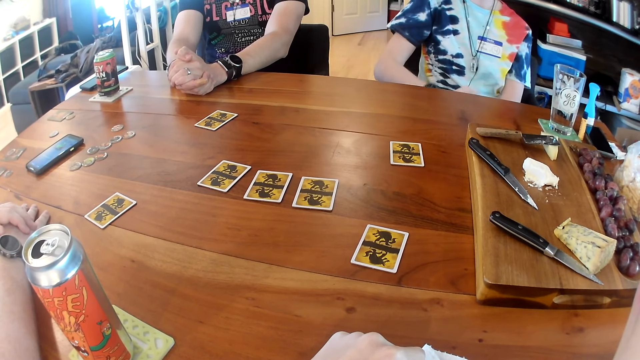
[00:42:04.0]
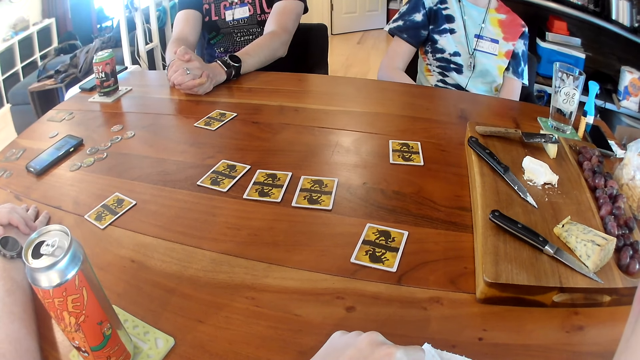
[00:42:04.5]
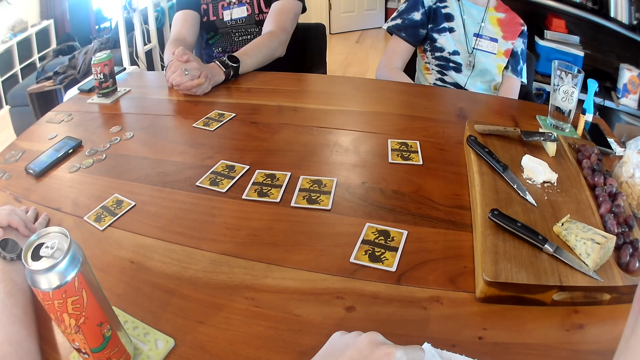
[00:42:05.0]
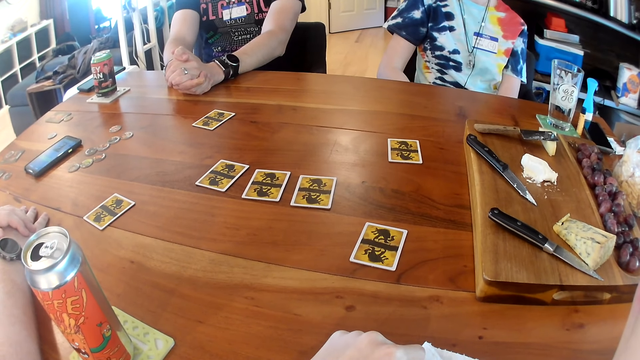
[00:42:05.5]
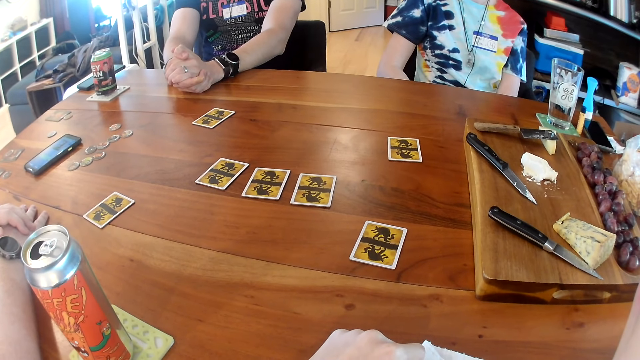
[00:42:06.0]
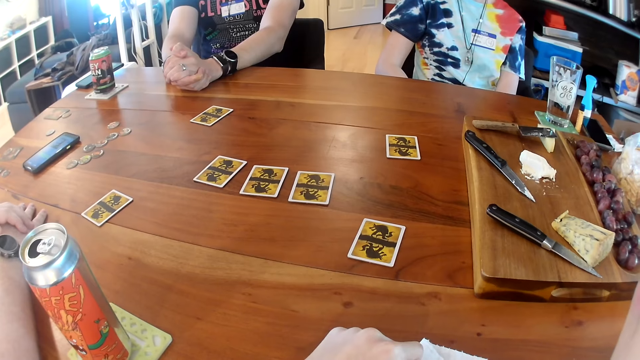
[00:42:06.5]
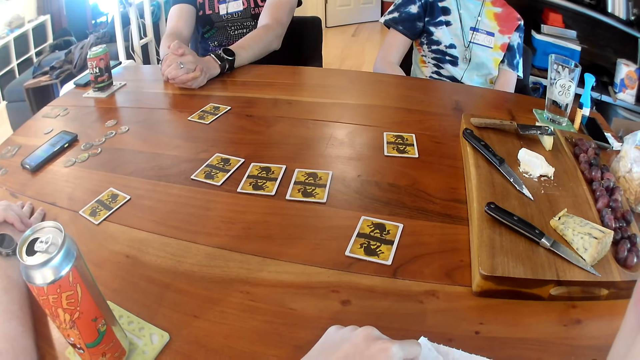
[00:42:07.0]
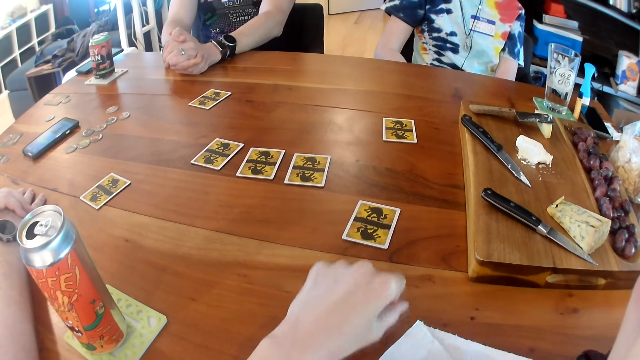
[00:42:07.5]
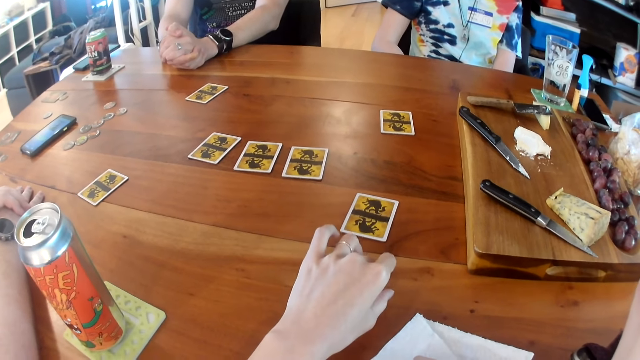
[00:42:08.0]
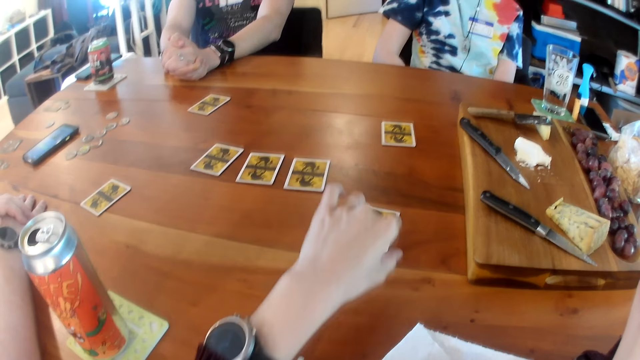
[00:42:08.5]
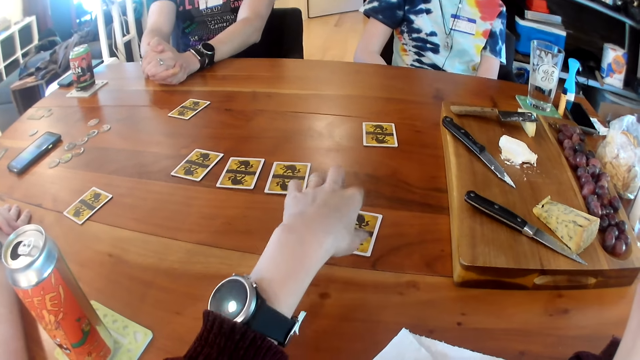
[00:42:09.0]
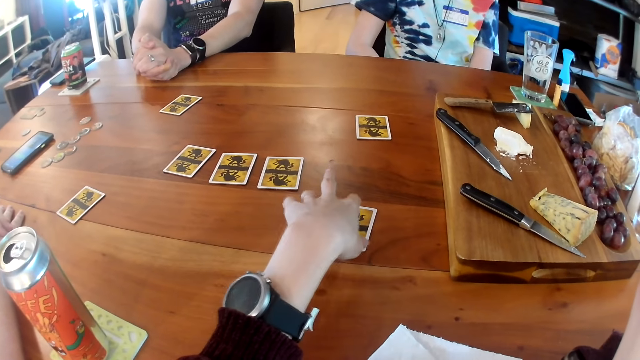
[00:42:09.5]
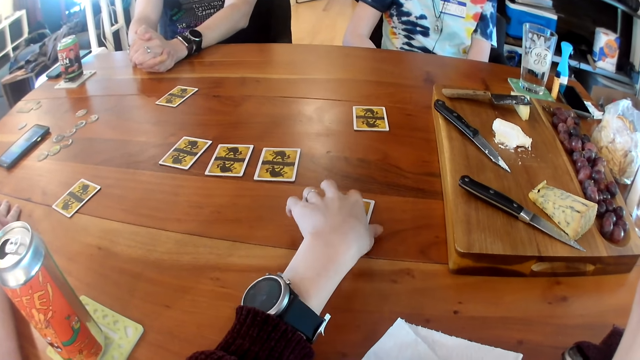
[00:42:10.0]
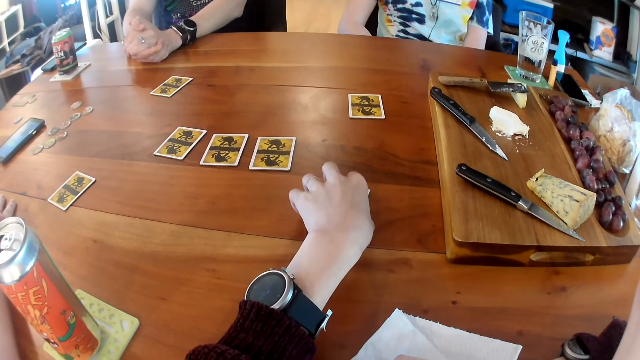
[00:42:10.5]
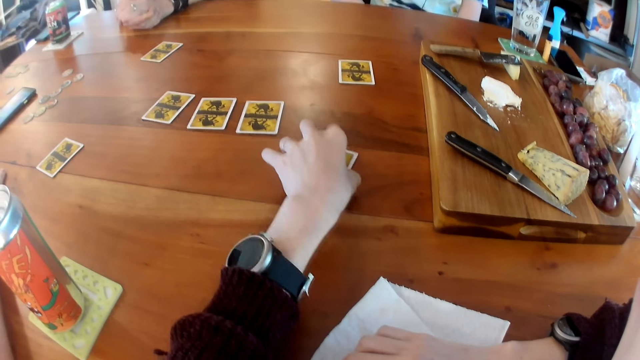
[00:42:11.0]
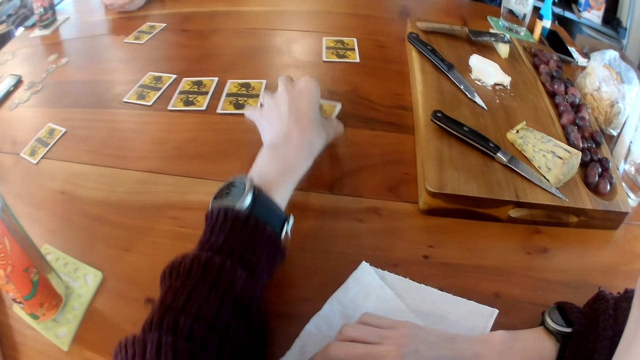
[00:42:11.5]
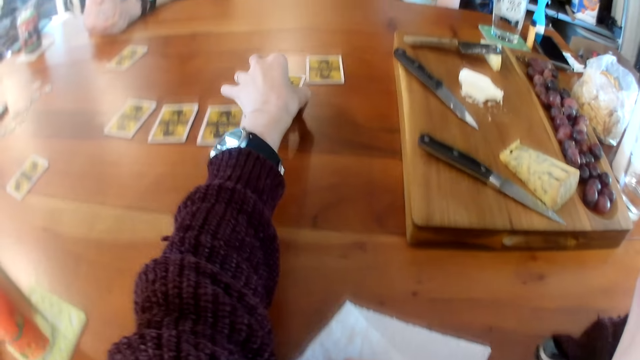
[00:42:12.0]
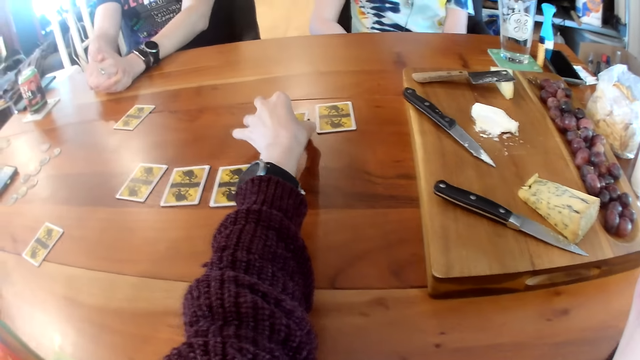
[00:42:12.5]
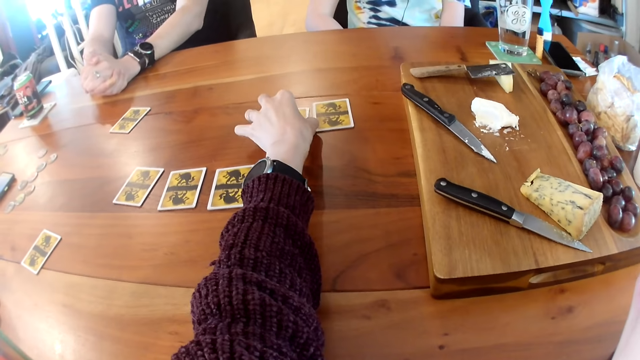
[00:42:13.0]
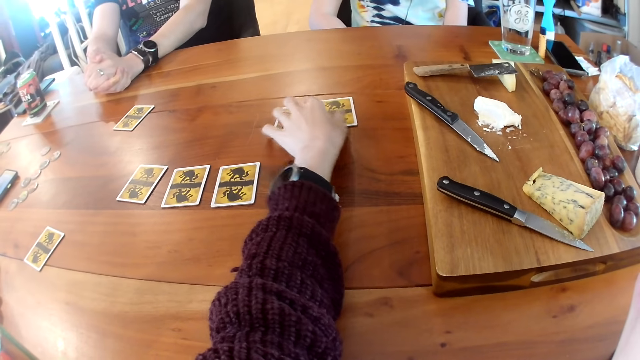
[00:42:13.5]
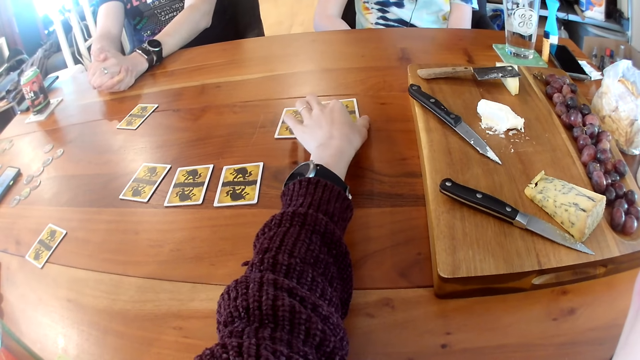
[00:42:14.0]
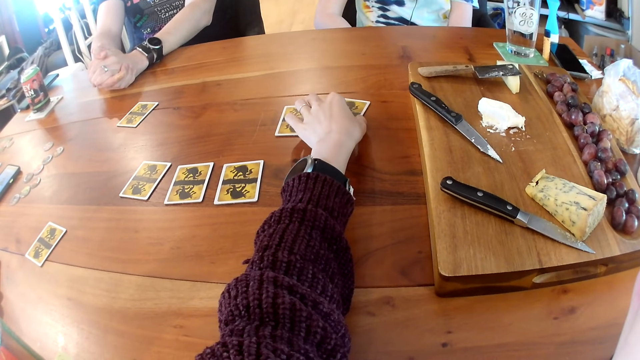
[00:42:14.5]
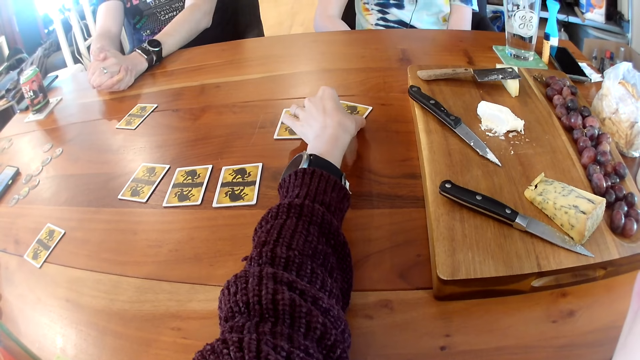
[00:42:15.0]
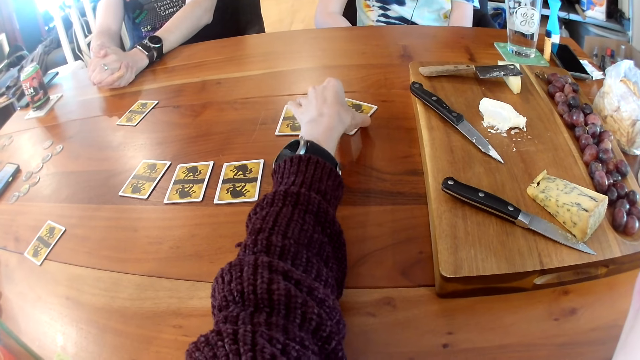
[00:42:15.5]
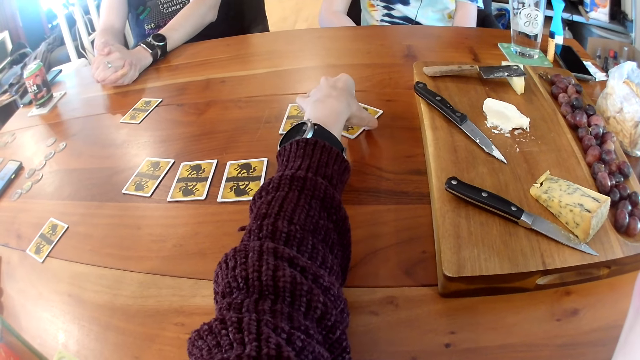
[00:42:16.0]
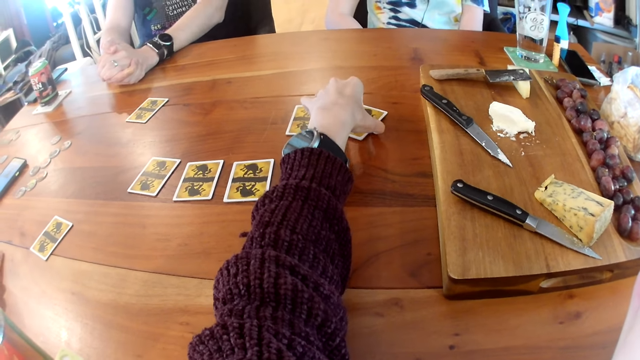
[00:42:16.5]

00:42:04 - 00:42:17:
The camera wearer looks around. She stretches a hand. She picks up a card on the table. She moves the card on the table with her left hand. She puts the card on the table. She picks up the card from the table with her left hand.

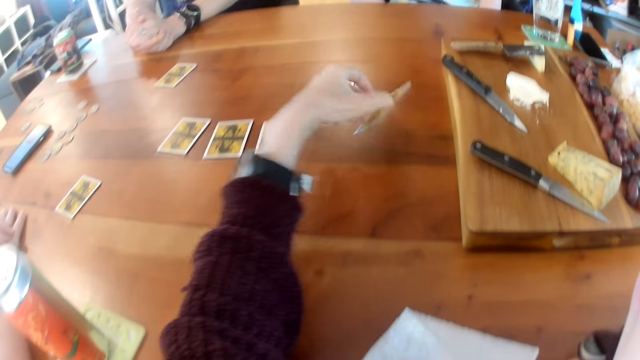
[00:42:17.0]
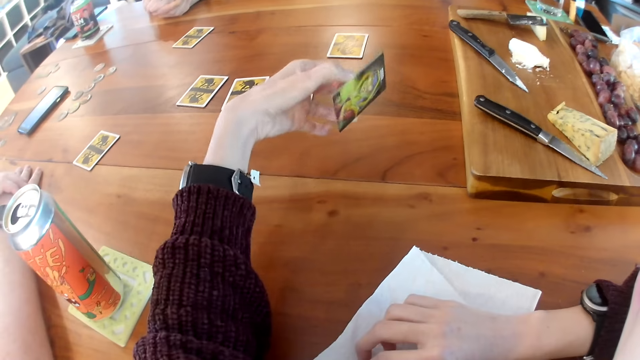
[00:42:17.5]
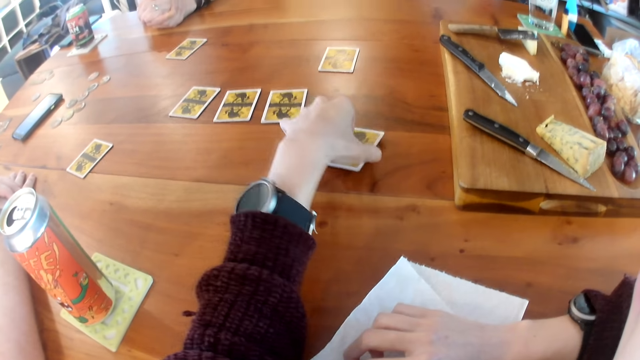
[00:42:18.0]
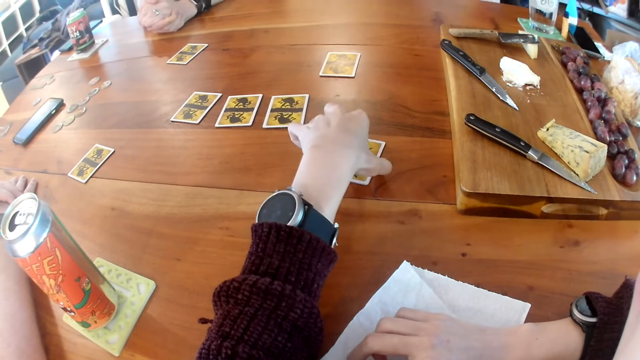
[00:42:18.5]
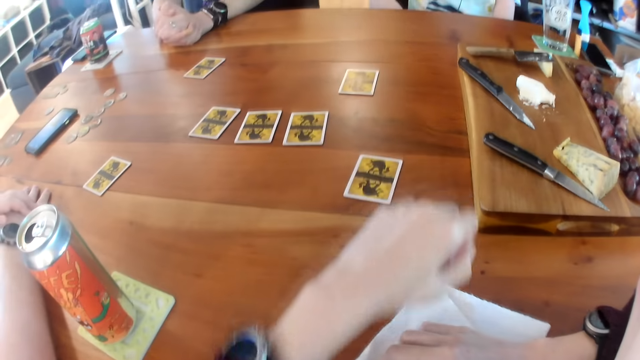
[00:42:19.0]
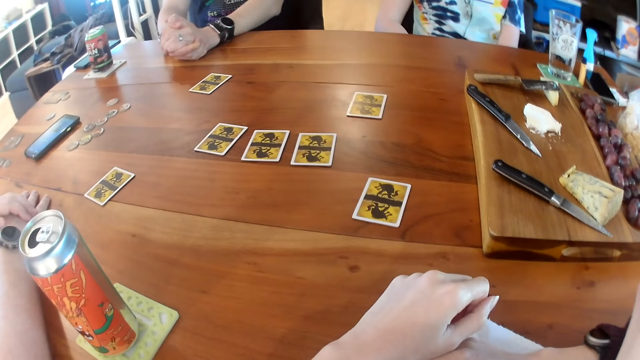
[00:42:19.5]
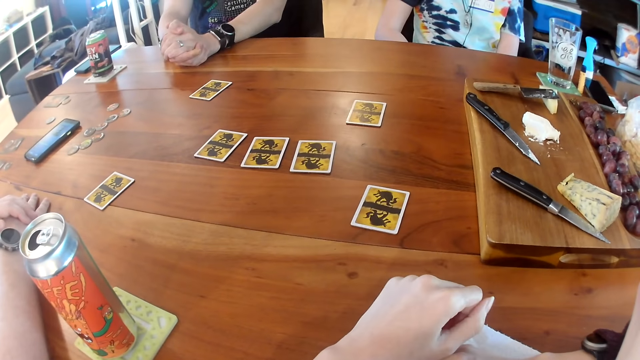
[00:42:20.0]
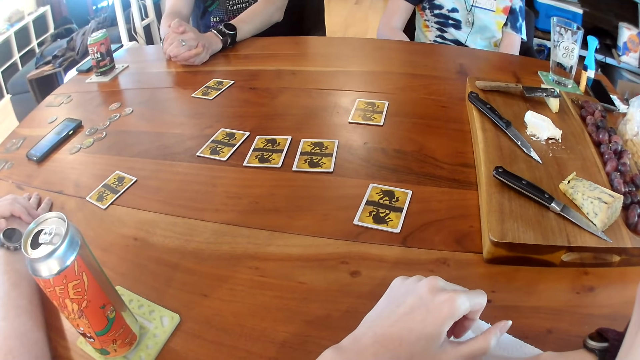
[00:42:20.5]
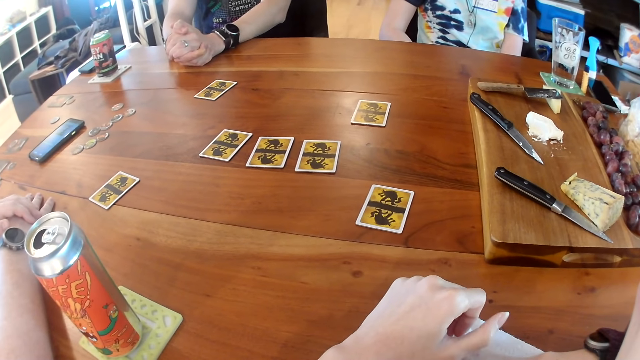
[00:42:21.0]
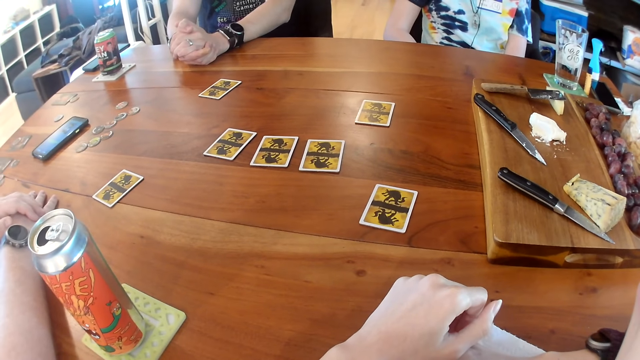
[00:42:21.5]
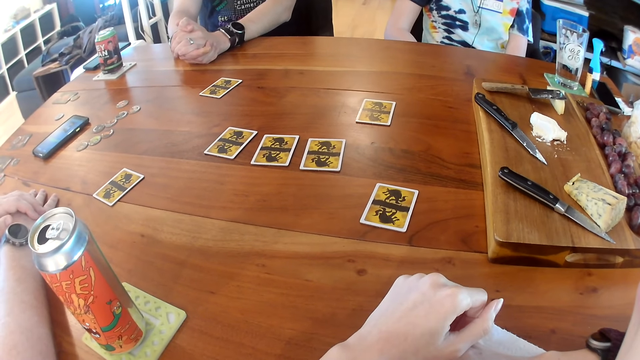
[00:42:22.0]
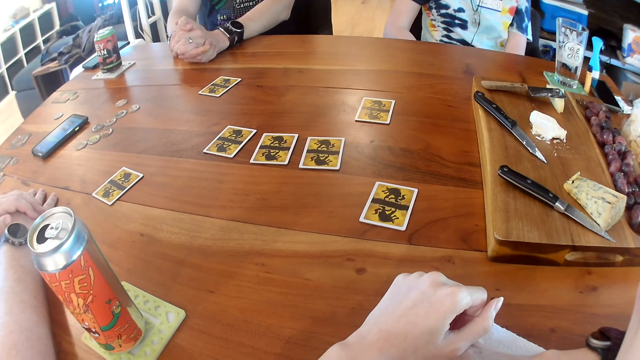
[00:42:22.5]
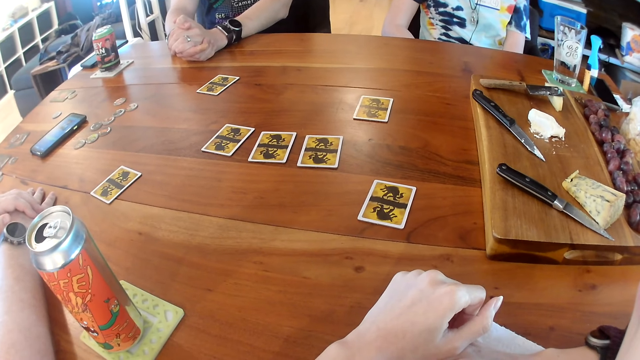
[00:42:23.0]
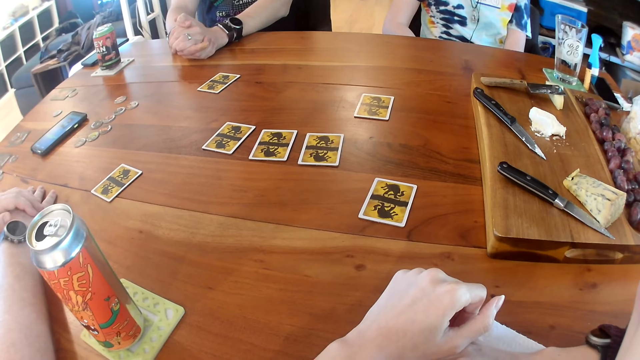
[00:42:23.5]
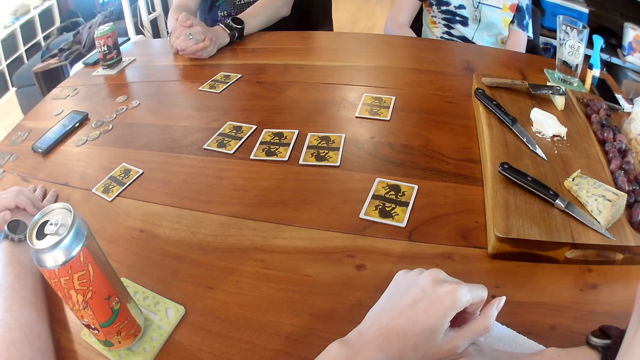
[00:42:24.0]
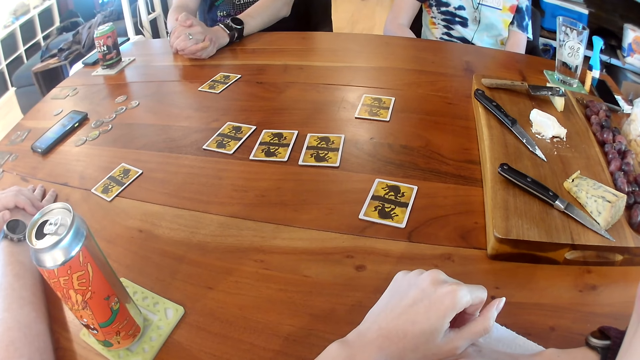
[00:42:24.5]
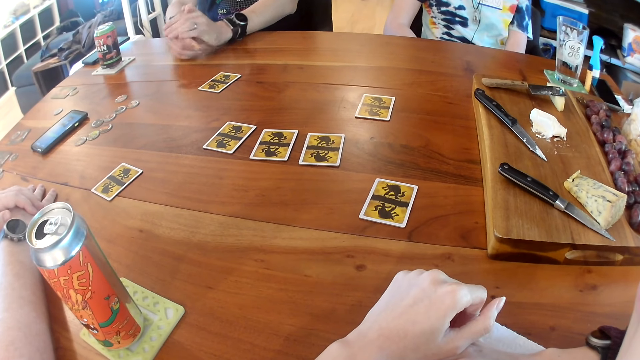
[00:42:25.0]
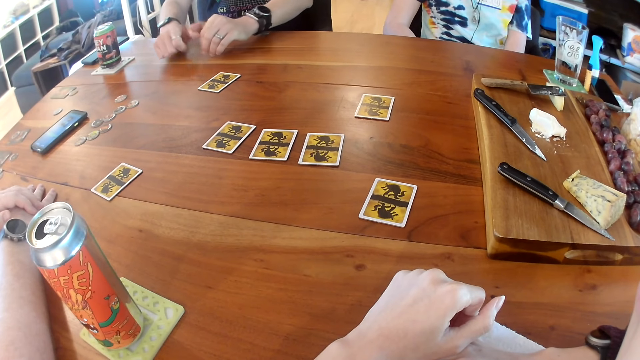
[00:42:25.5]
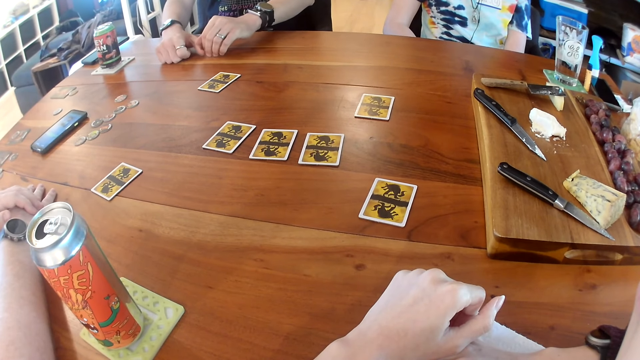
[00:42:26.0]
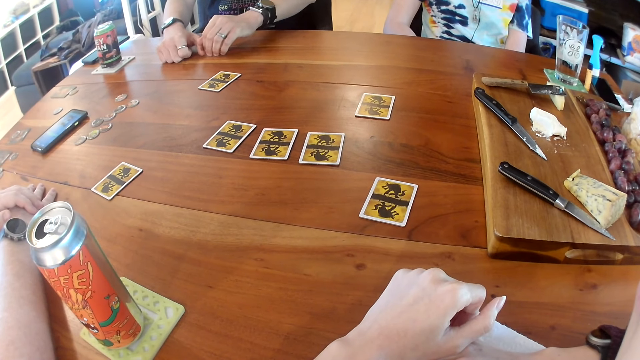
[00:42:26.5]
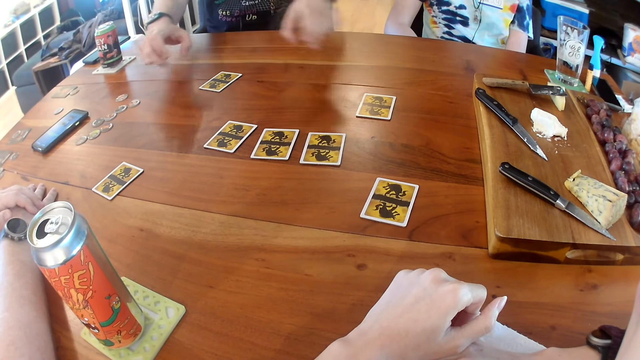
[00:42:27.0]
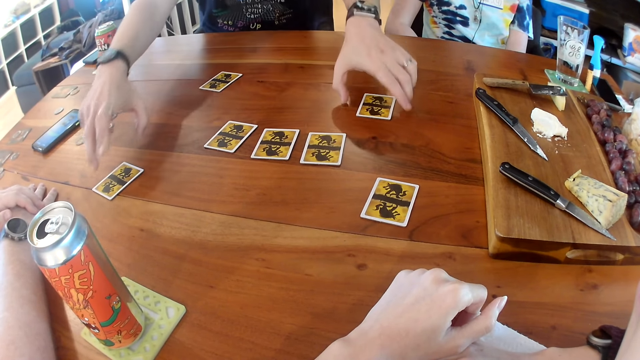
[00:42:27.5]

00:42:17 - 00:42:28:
The camera wearer looks at the card. She drops the card on the table with her left hand. She looks around. A man stretches hands and separates his hands.
